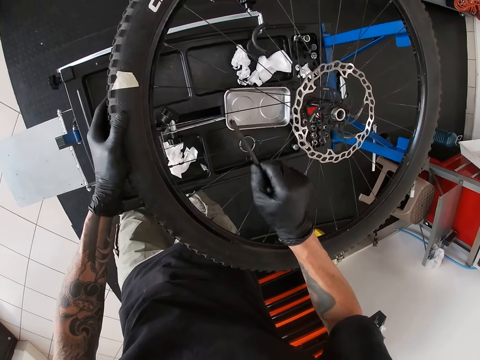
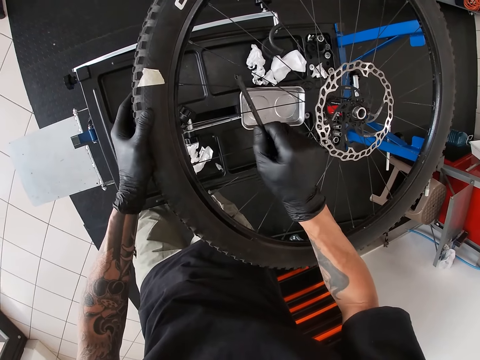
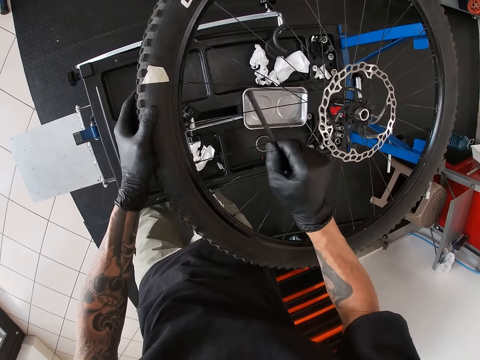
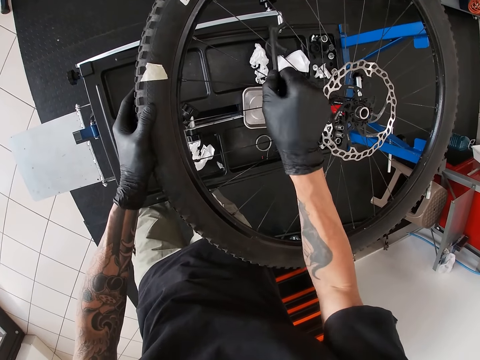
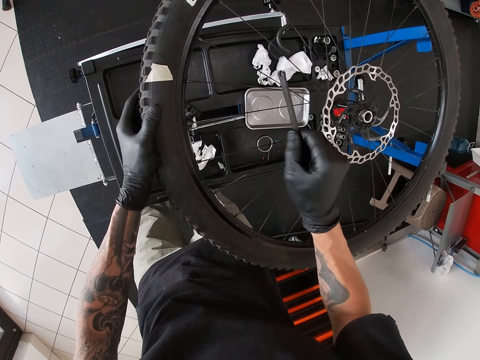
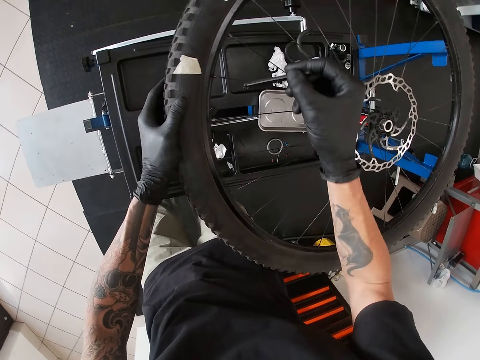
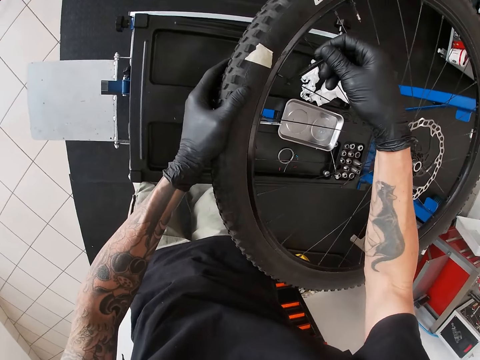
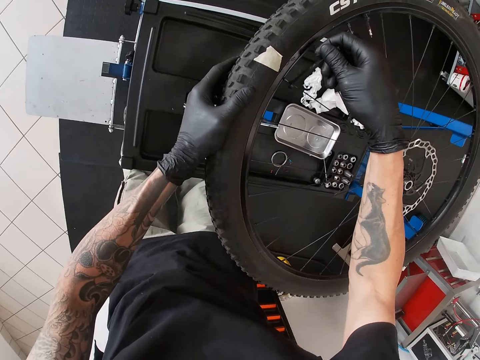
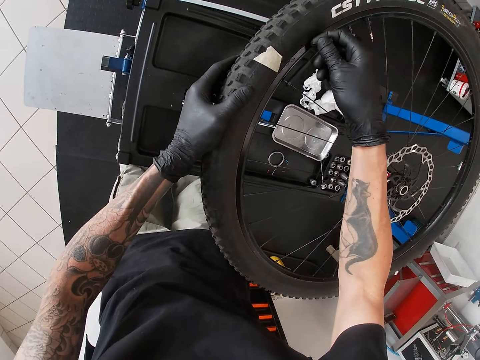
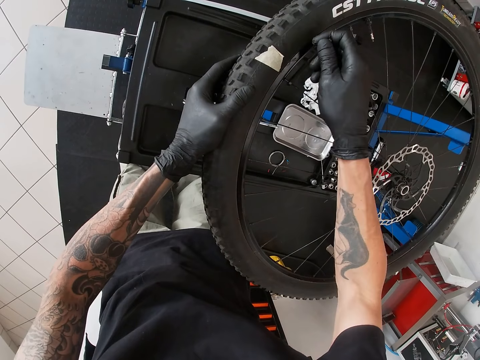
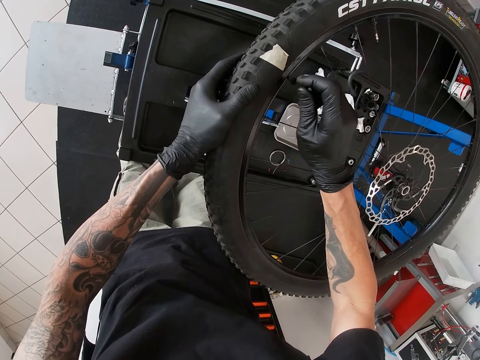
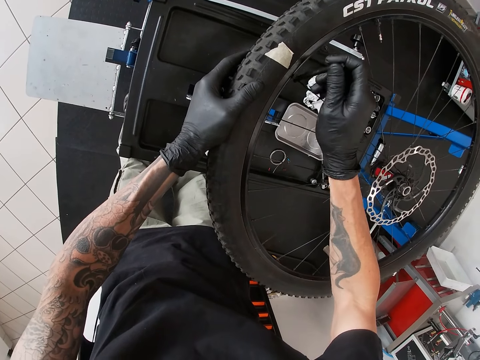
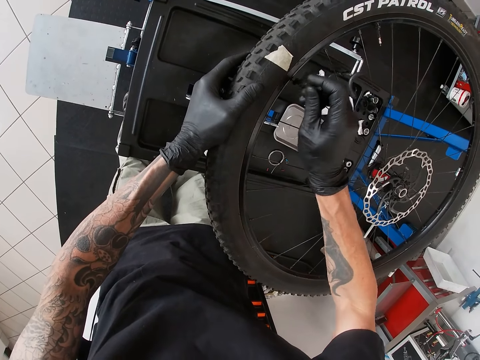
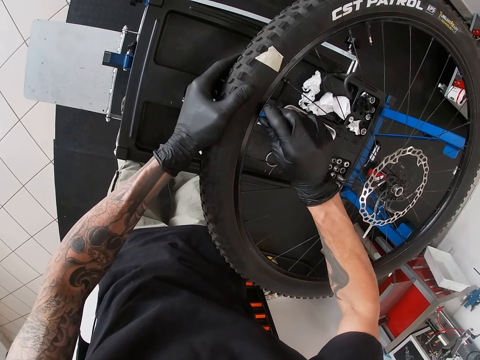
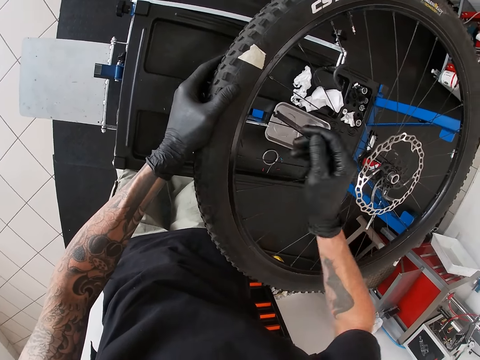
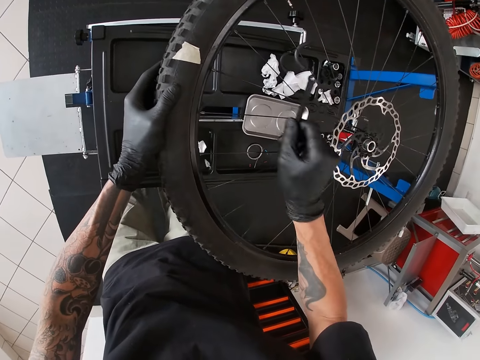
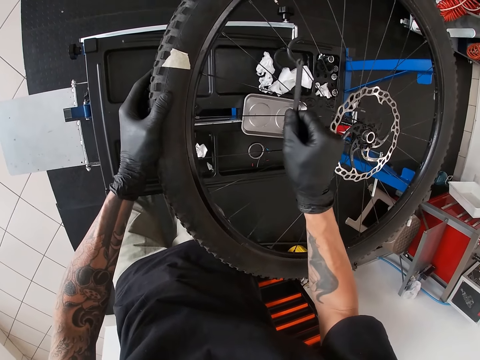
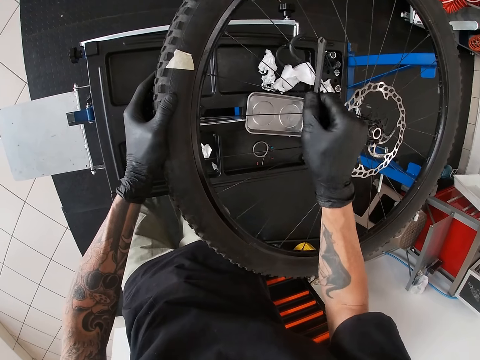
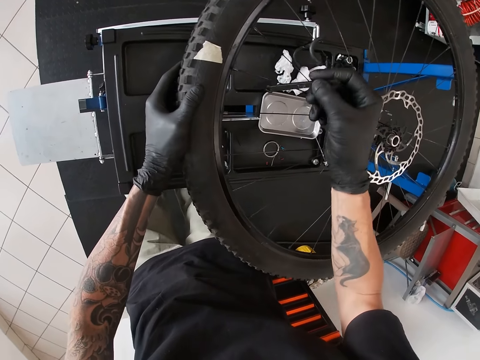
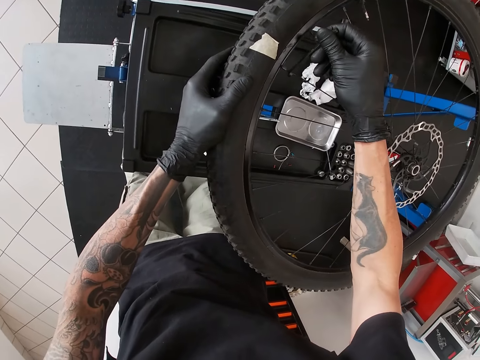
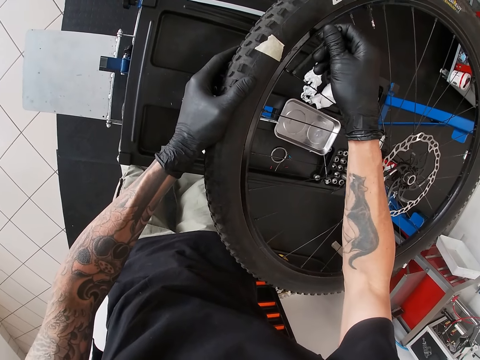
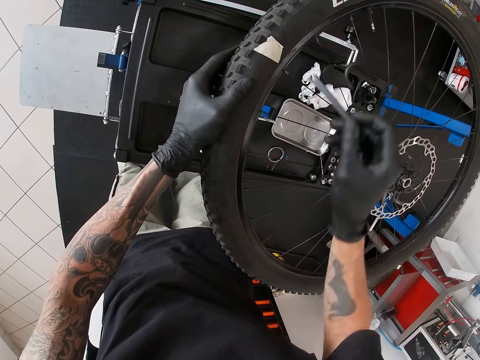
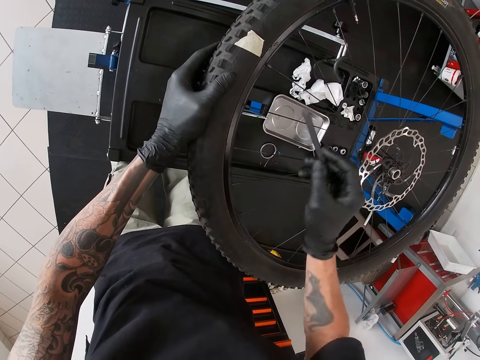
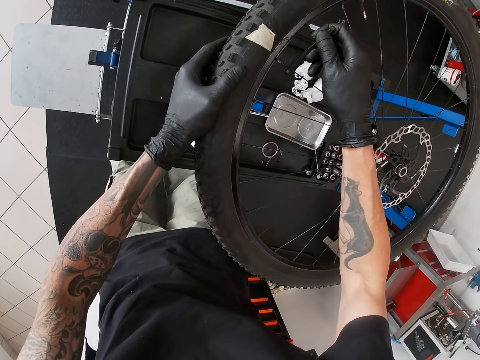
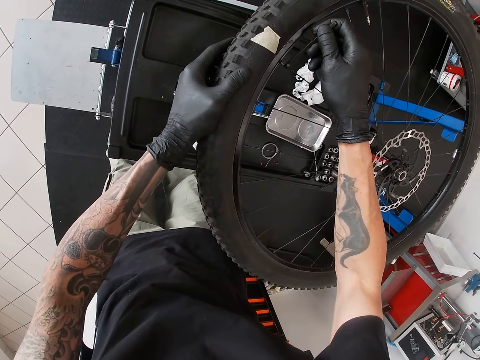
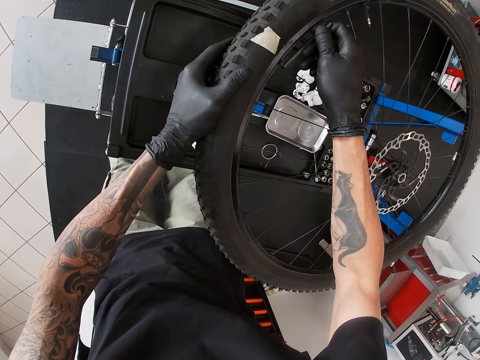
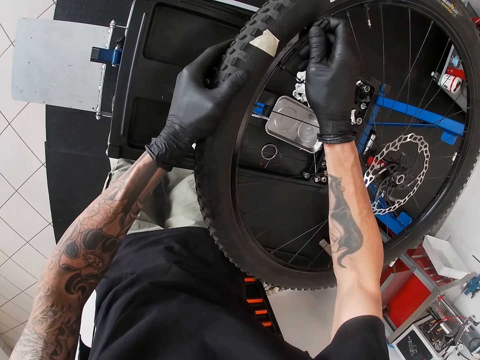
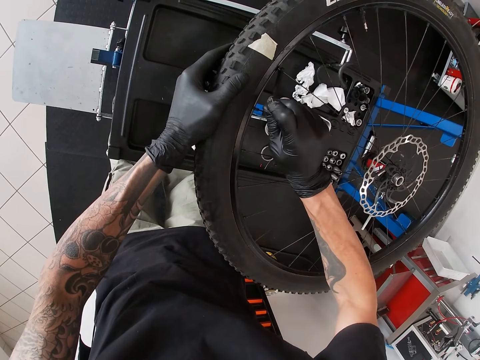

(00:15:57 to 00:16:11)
The camera wearer hits the spoke with the spanner in his right hand. He hits it again. He drives the spoke nipple with the spanner in his right hand. He hits the spoke with the spanner in his right hand. He hits it again. He drives the spoke nipple with the spanner in his right hand. He hits the spoke with the spanner in his right hand. He drives the spoke nipple with the spanner in his right hand.

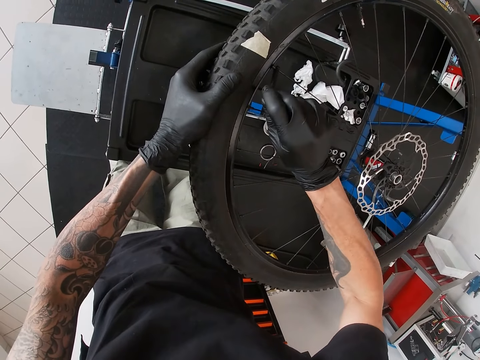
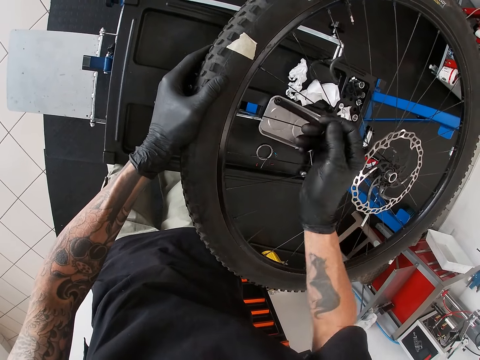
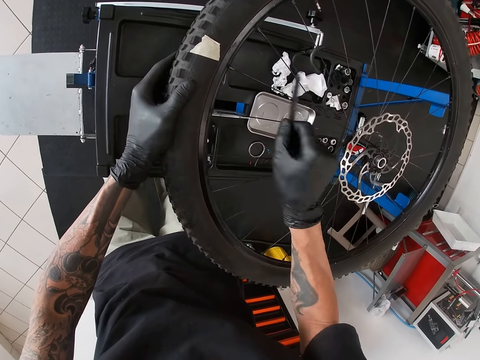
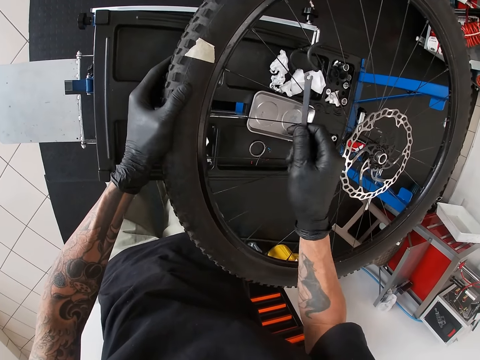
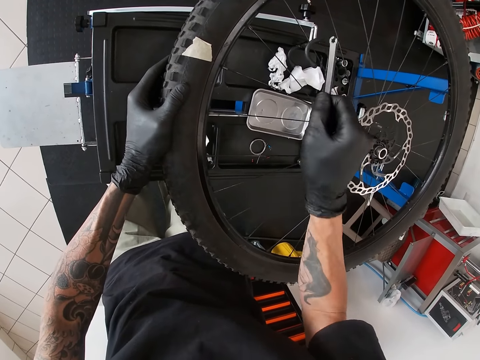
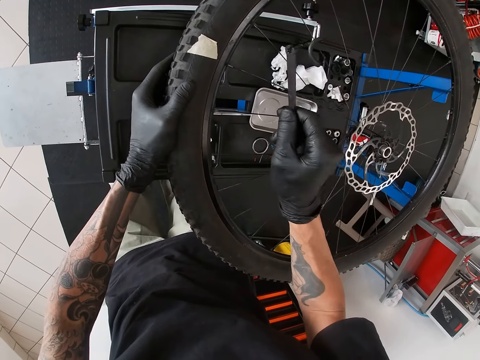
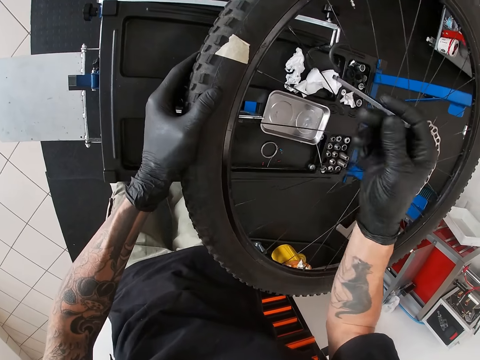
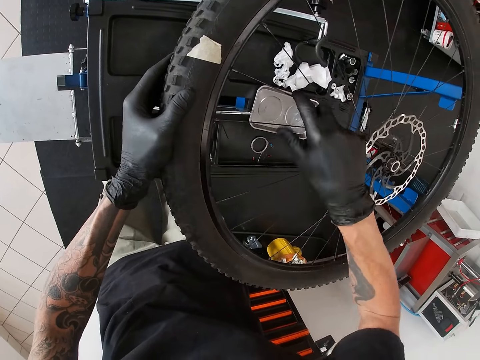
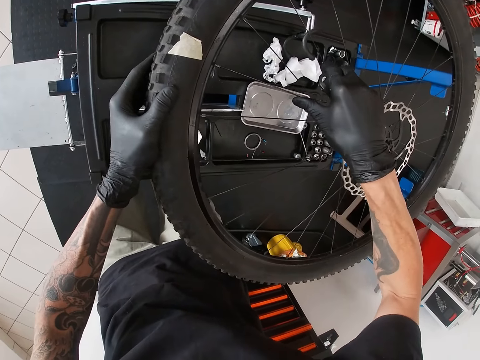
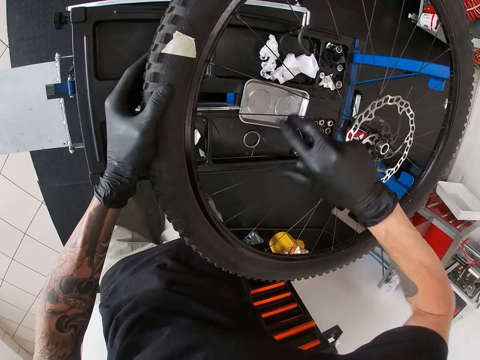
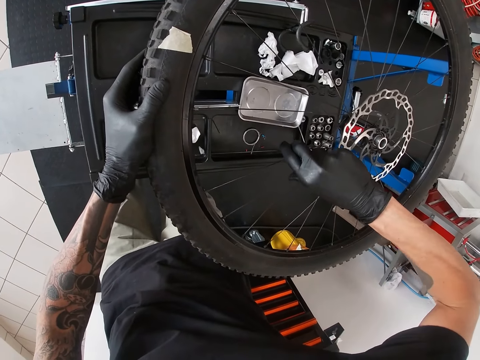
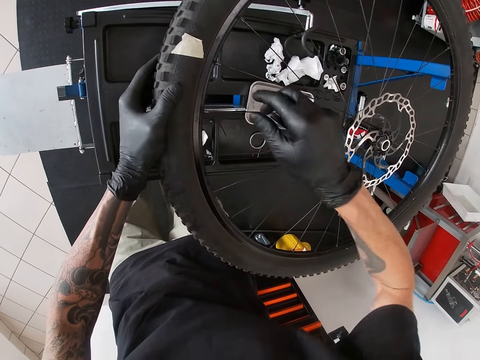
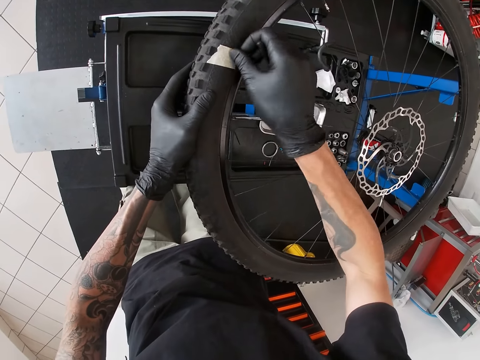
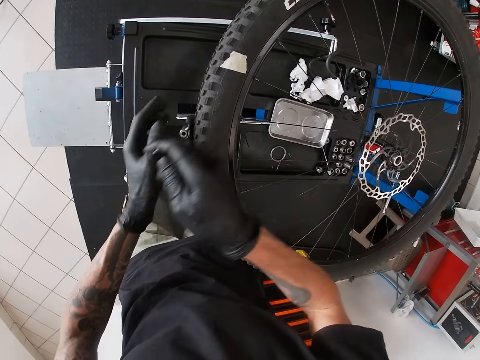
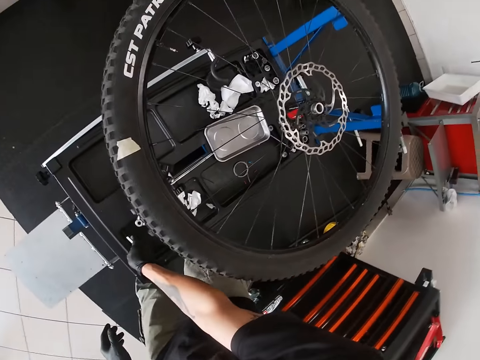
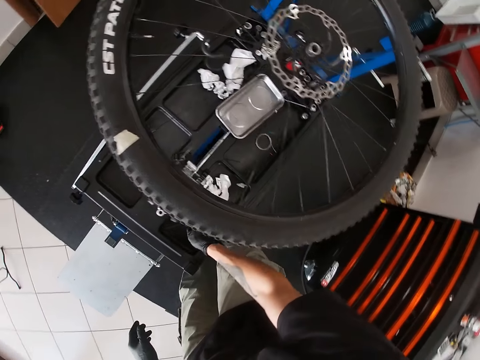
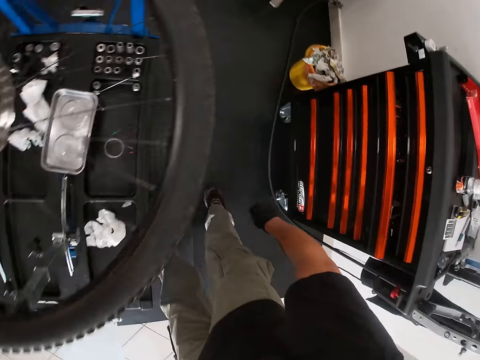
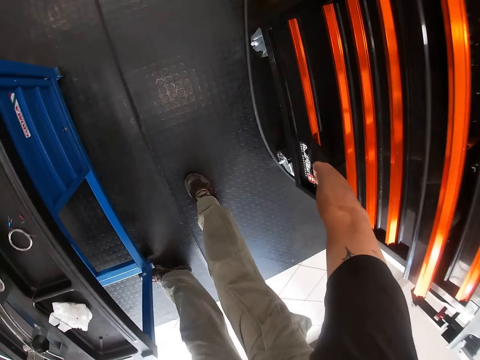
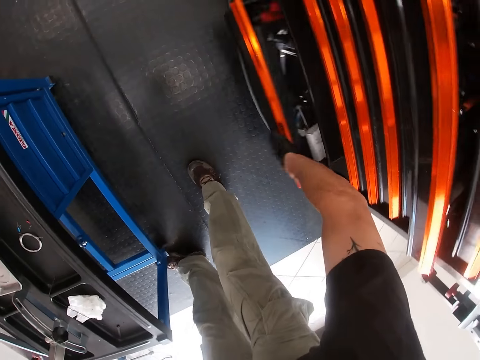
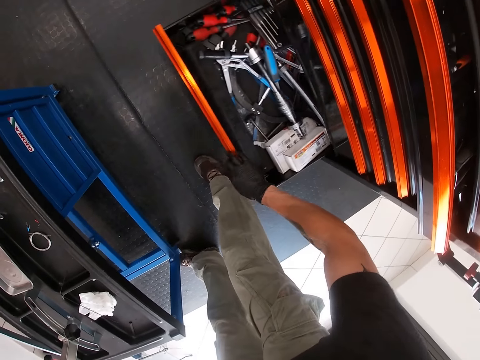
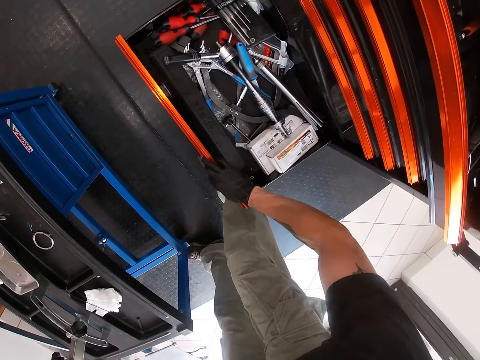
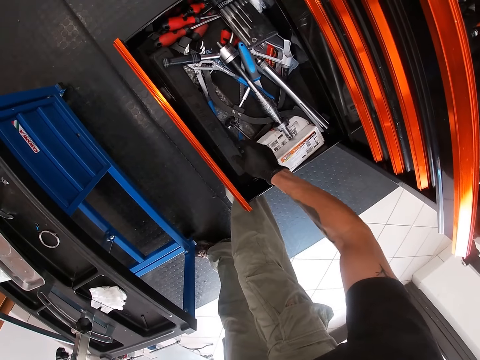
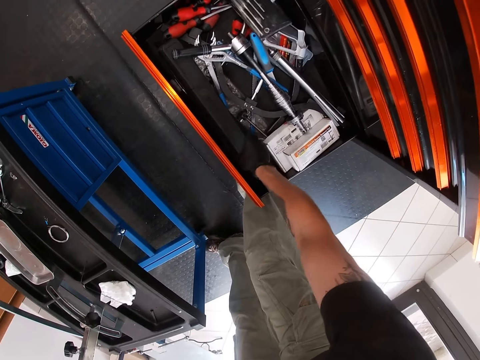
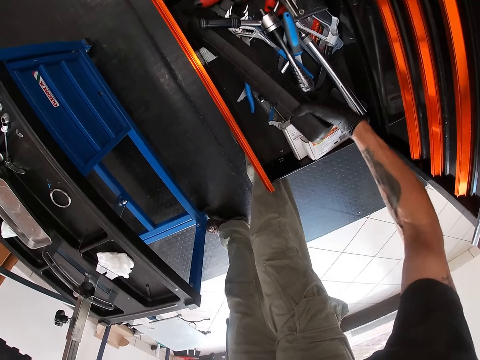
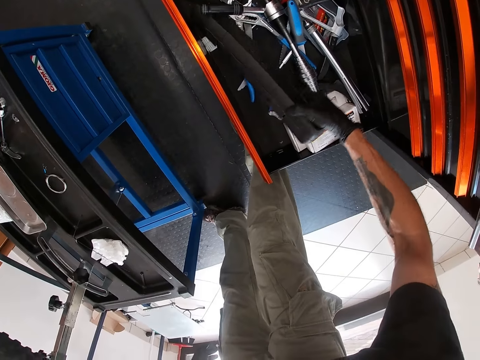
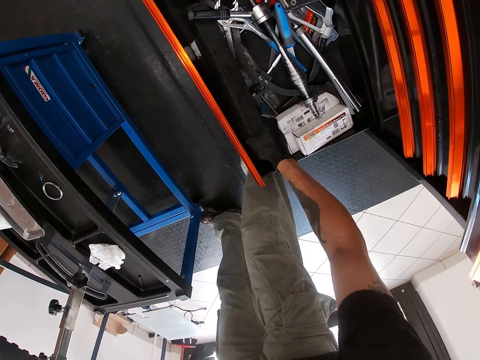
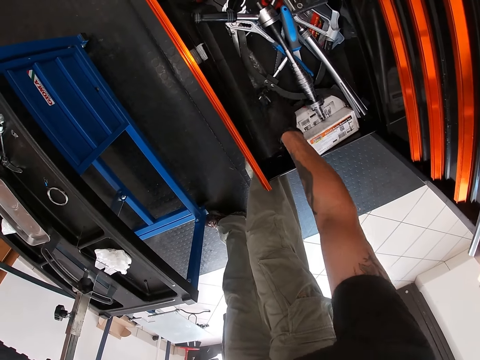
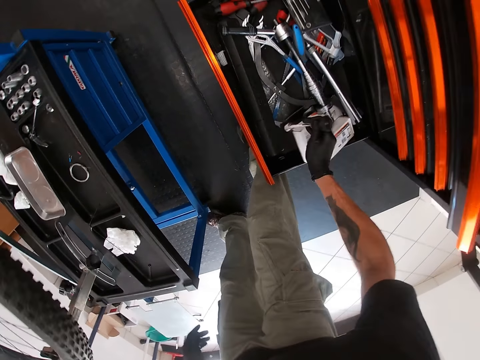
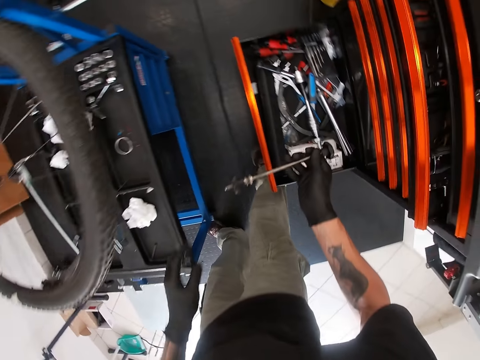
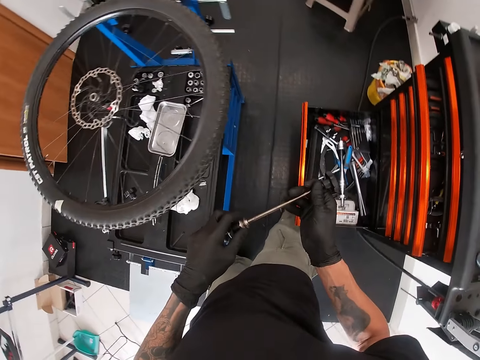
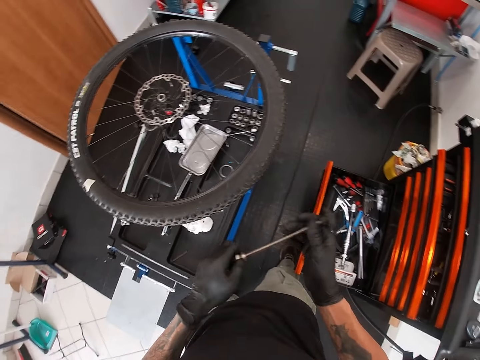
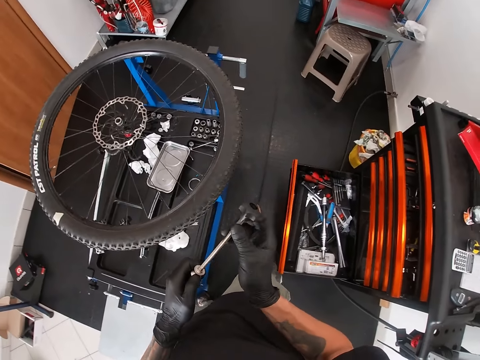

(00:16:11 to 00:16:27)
The camera wearer hits the spoke with the spanner in his right hand. He hits it again. He touches the spokes with his right hand, holds the spoke wire with his right hand, and touches the spokes with his right hand again. He rubs the piece of paper tape on the tyre with his right hand. He puts the spanner on the workshop table with his right hand. He opens a drawer with his right hand. He raises a tool box in the drawer with his right hand. He drops the tool box in the drawer with his right hand. He picks up the hub of the bicycle wheel from the drawer with his right hand. He holds the hub of the bicycle wheel with both hands. He unscrews the top of the hub of the bicycle wheel with his right hand.
